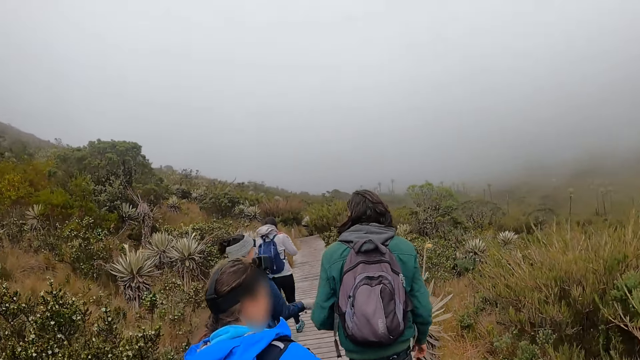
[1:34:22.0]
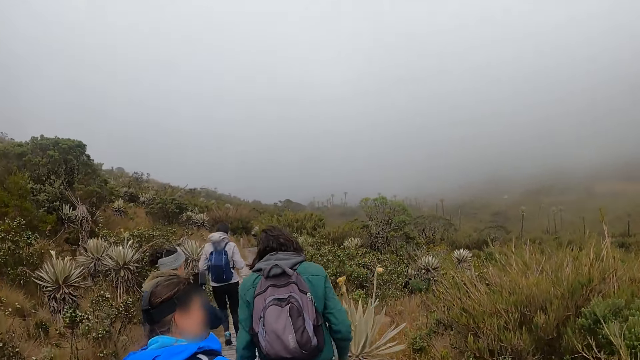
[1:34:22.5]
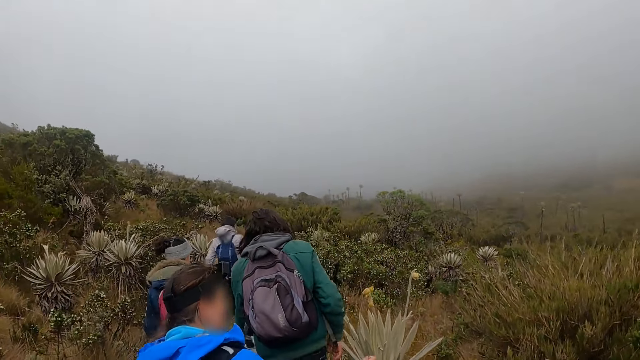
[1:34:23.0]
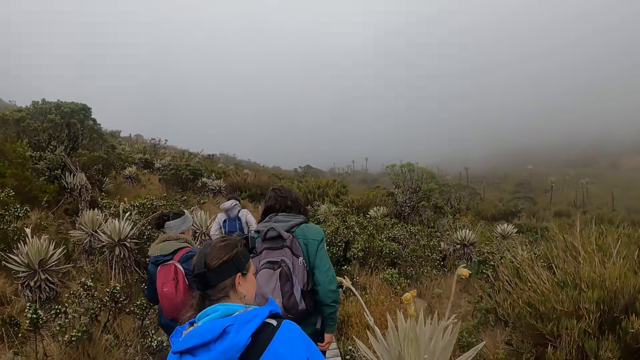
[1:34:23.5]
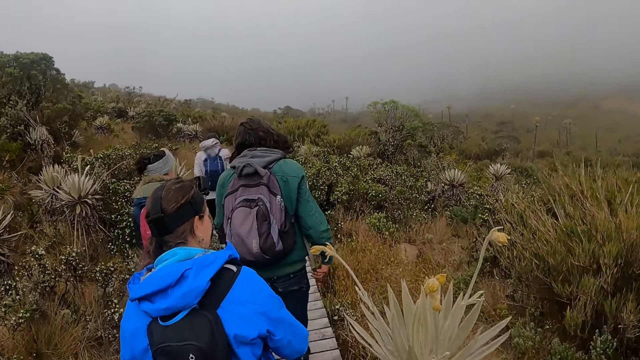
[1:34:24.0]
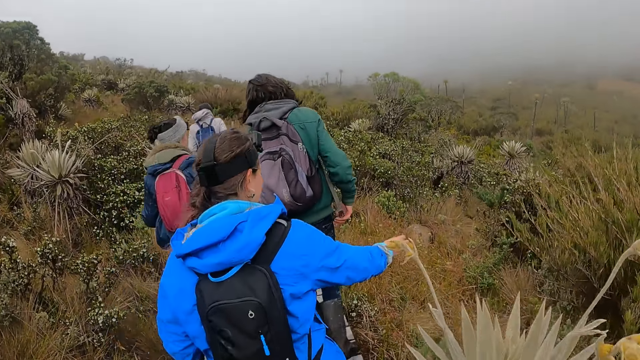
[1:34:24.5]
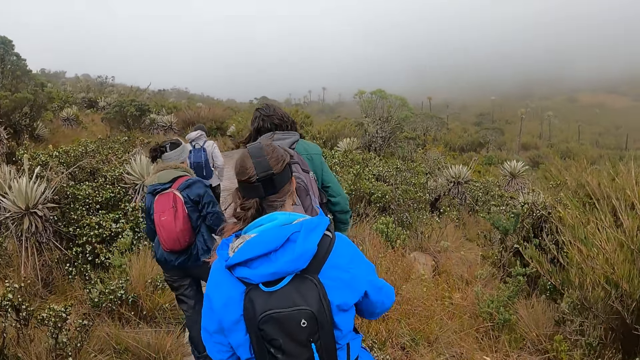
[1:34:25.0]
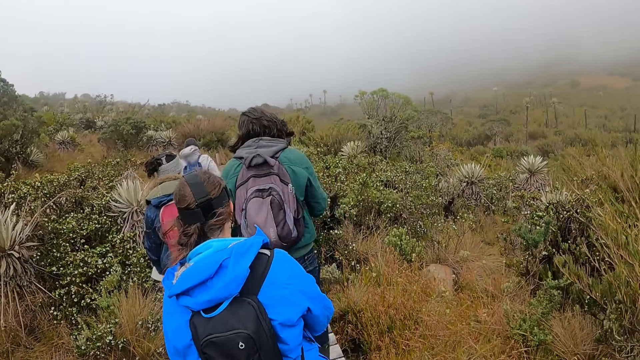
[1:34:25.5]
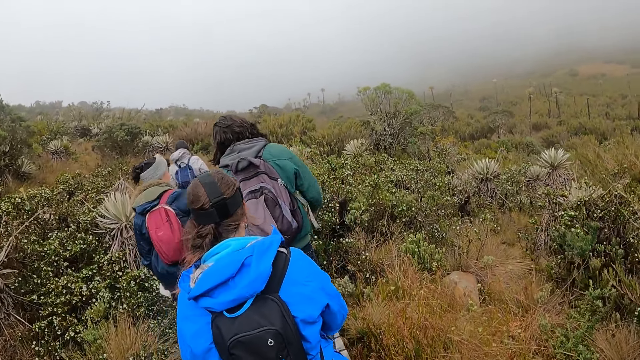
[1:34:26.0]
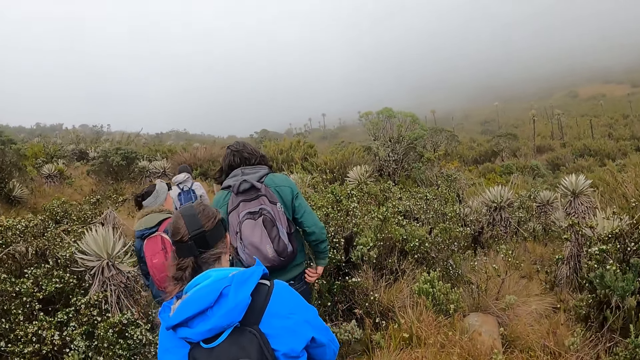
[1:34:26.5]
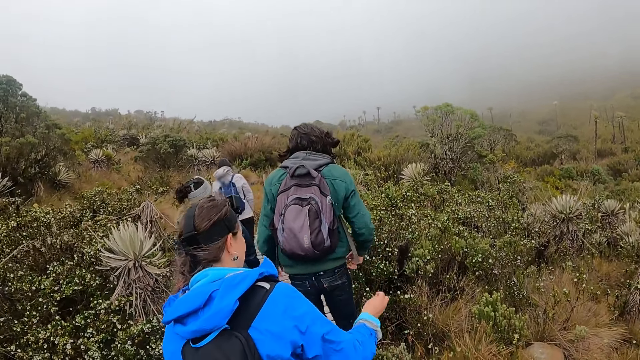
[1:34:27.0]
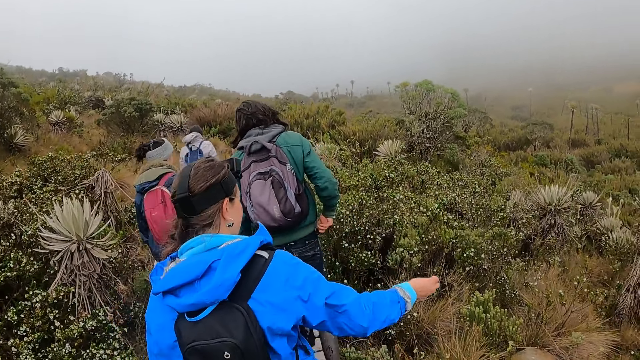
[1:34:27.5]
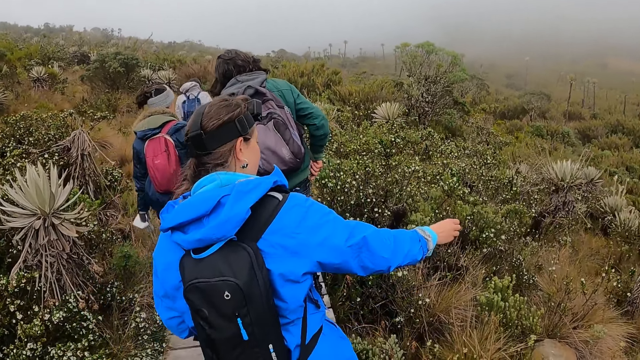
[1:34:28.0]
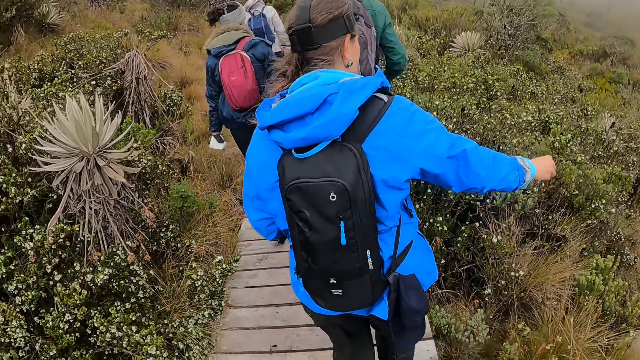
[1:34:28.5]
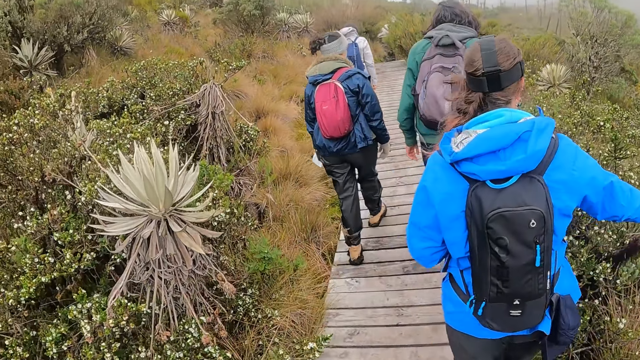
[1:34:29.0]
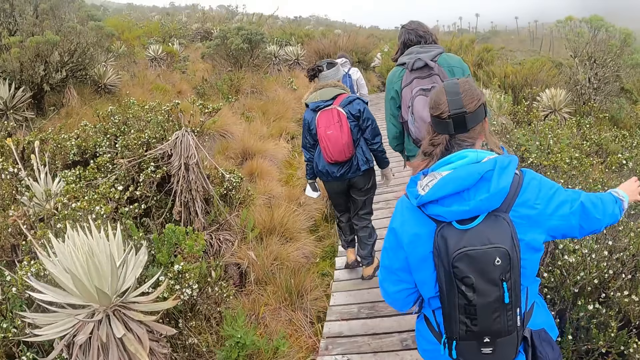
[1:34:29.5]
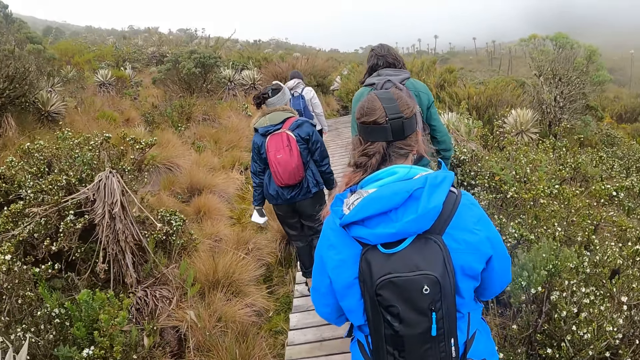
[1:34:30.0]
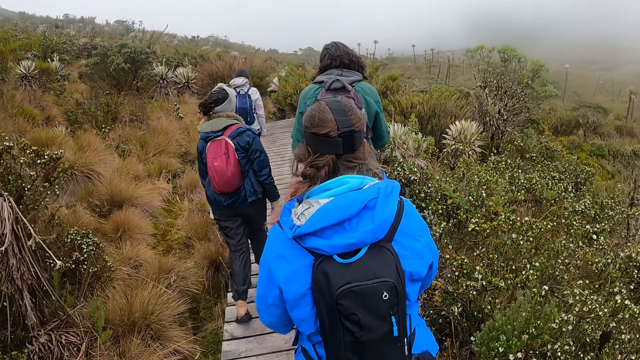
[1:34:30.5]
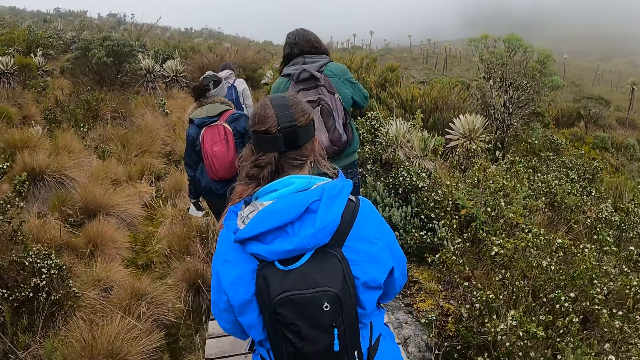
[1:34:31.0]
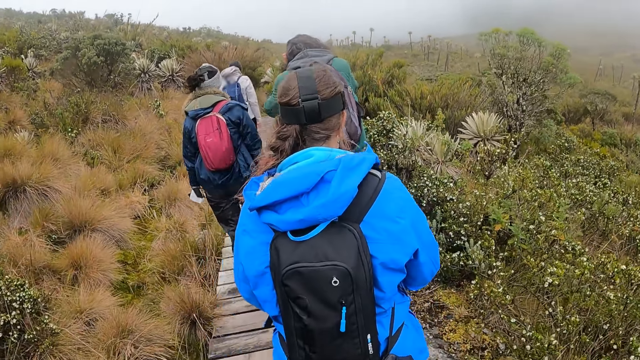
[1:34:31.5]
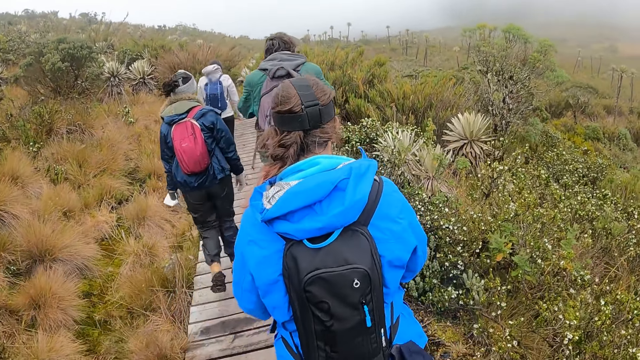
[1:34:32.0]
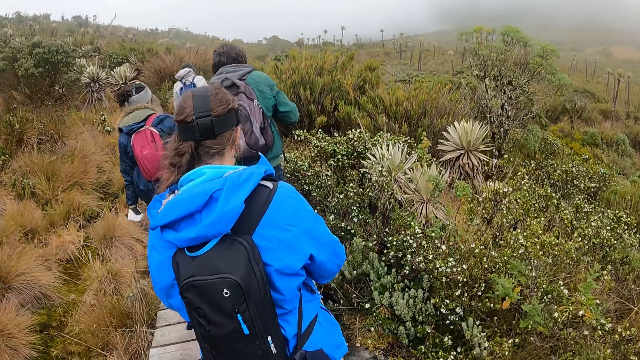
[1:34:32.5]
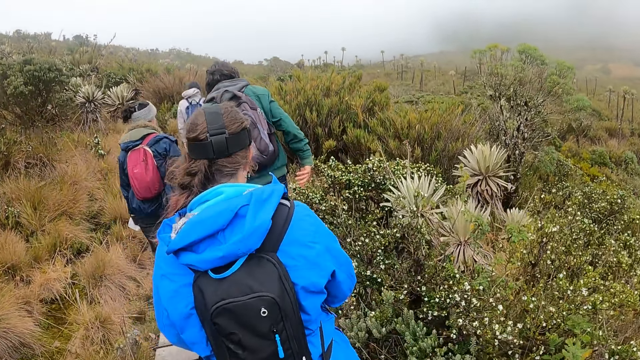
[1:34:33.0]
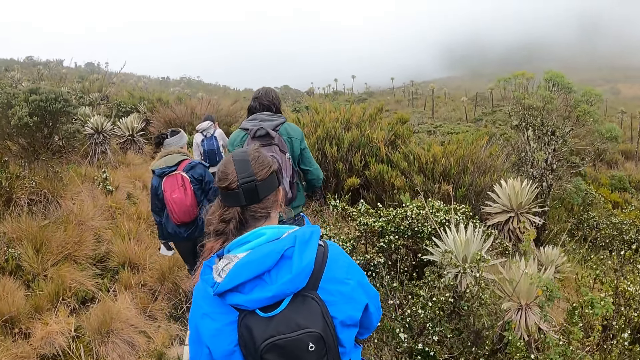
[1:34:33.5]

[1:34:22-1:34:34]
A lady throws something.

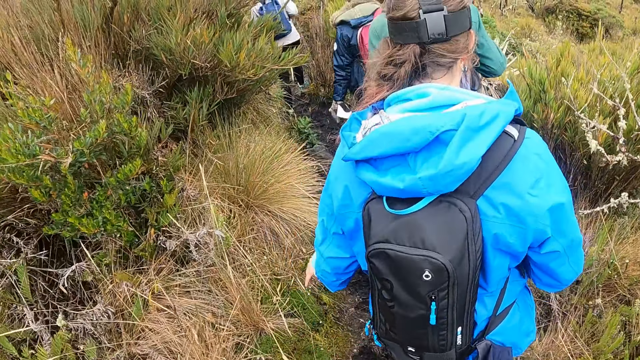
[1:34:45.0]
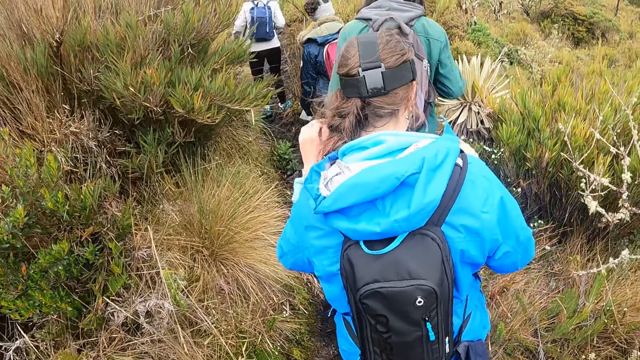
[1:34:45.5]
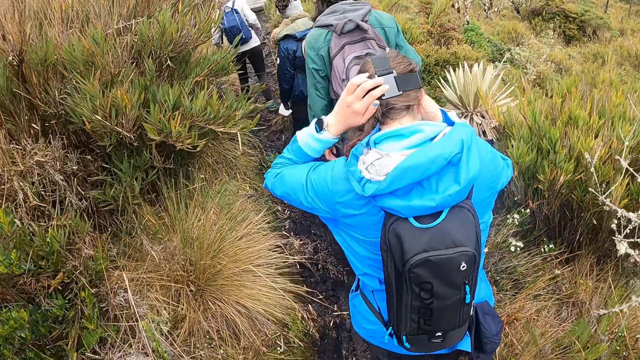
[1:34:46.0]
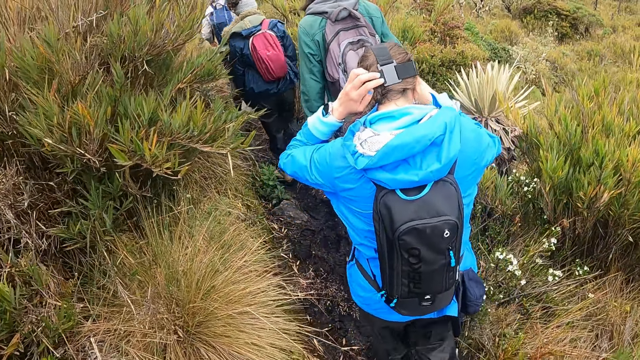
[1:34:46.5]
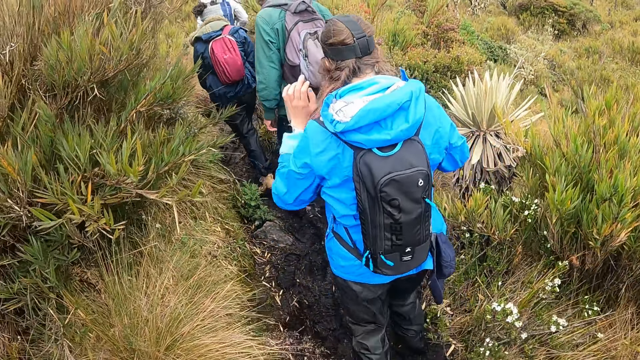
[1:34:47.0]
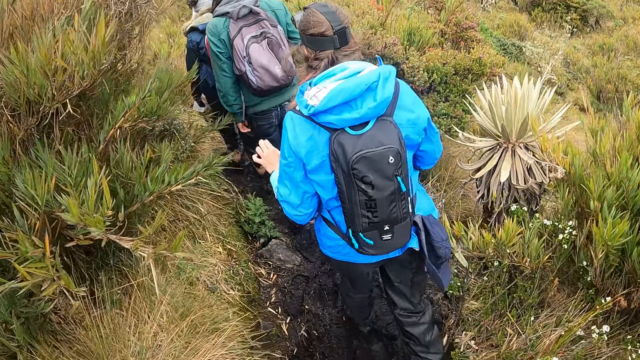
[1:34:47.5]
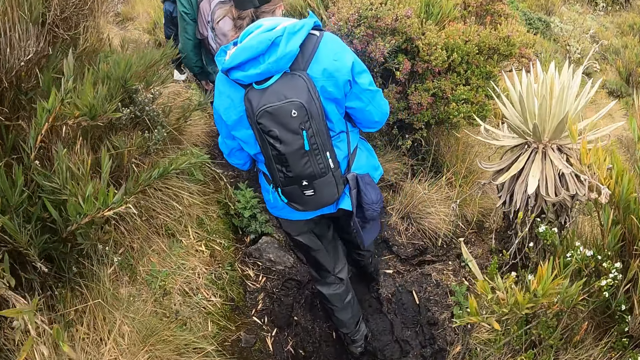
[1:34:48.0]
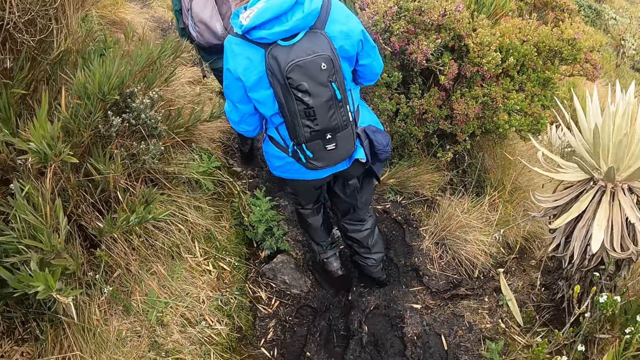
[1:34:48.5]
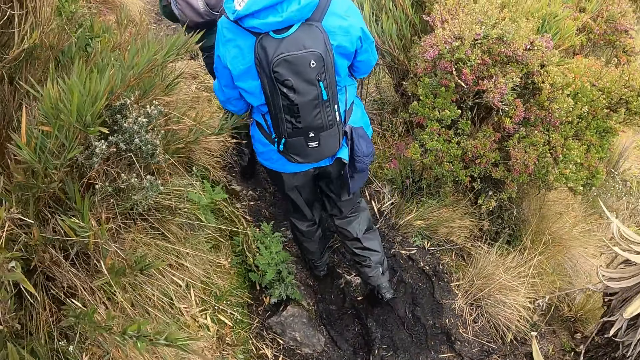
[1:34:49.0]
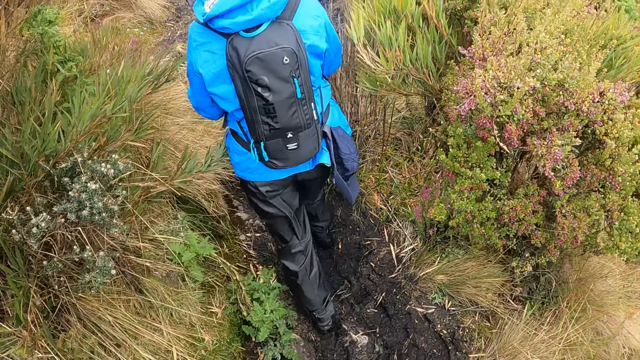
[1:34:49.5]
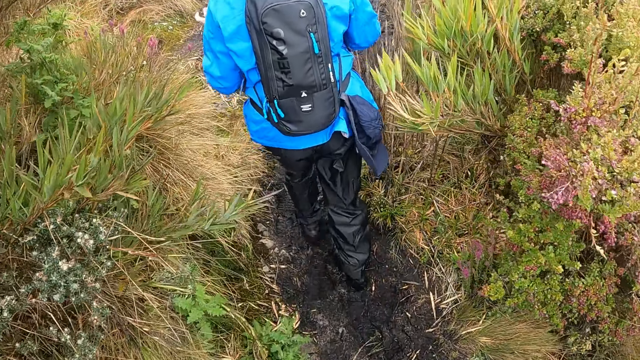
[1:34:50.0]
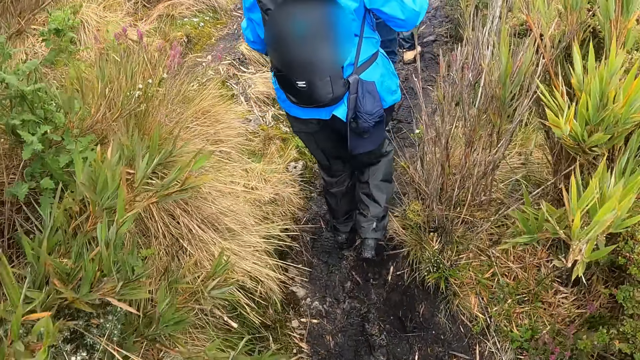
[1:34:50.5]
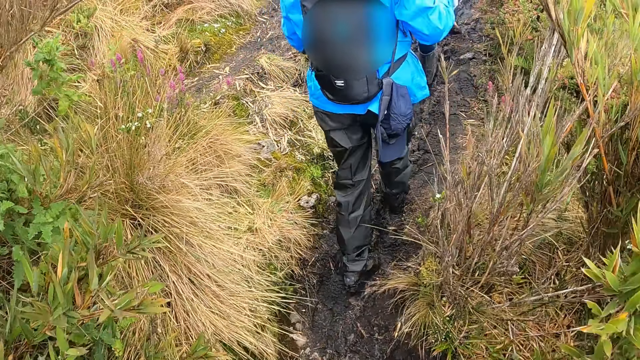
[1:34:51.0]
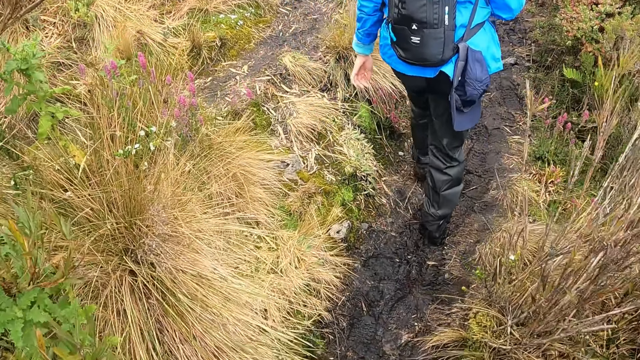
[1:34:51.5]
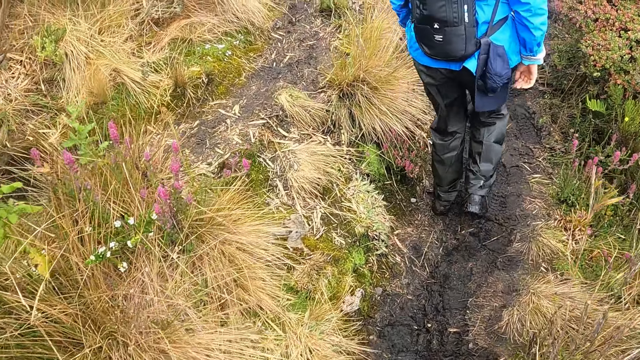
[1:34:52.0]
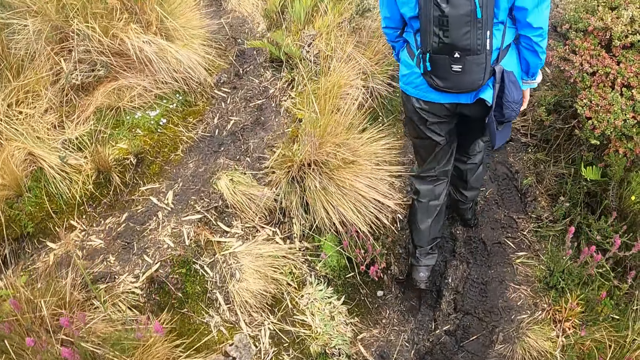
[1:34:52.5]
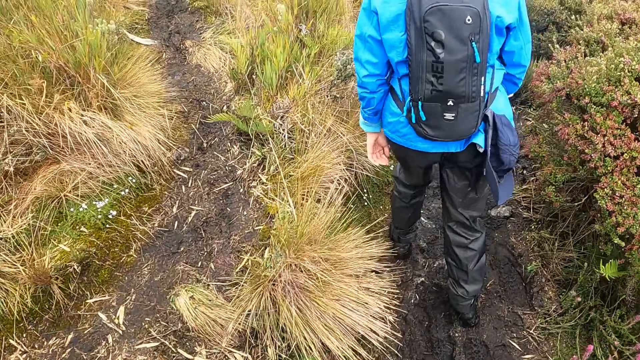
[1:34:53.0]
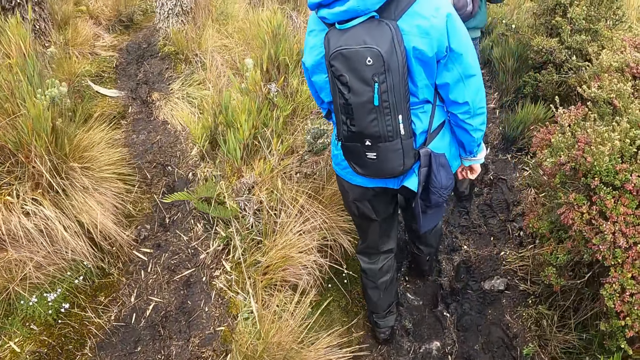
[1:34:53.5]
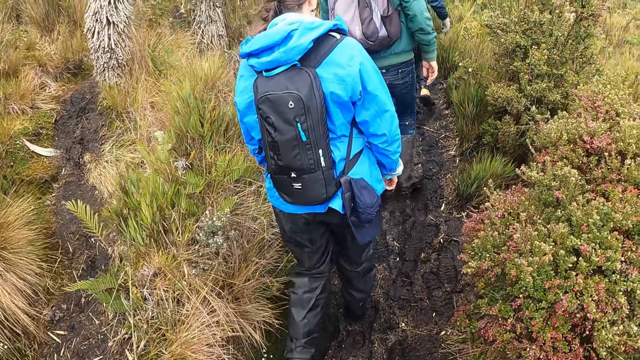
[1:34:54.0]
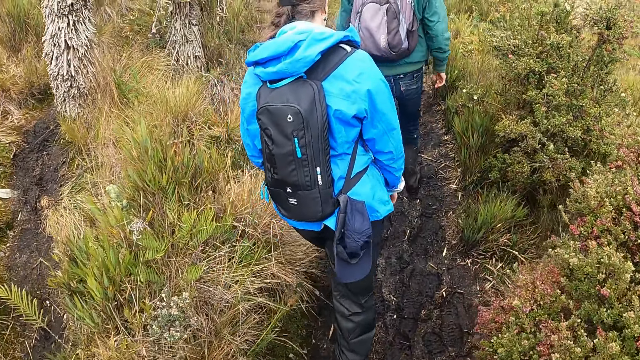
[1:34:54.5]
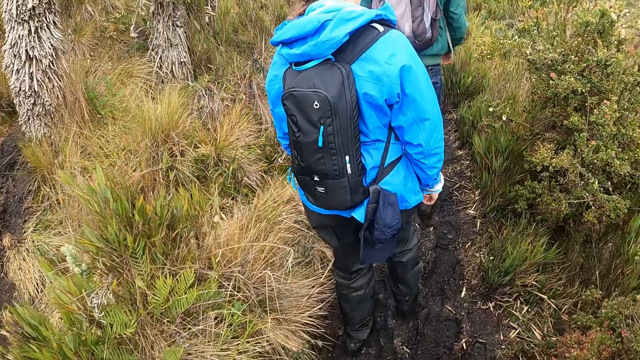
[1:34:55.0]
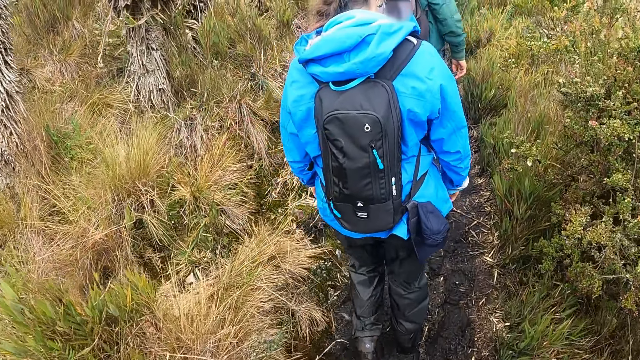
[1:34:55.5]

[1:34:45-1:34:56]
The woman adjusts a camera on her head with both hands.
